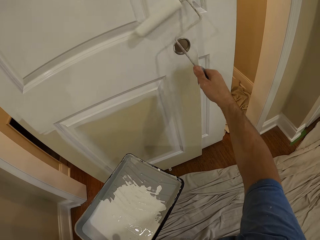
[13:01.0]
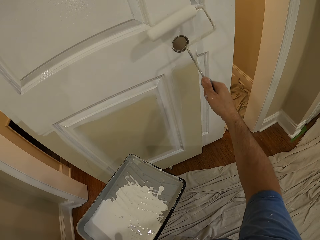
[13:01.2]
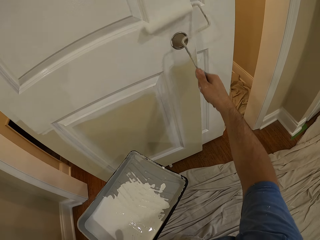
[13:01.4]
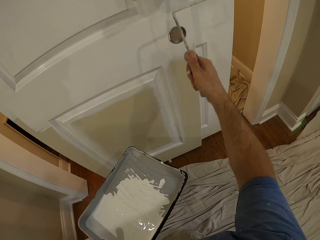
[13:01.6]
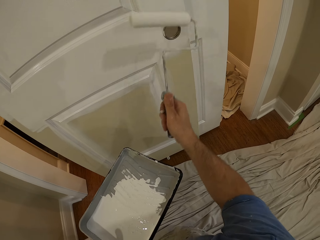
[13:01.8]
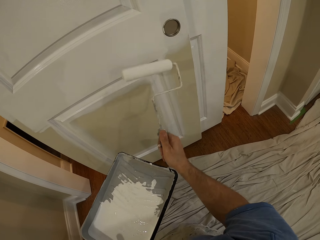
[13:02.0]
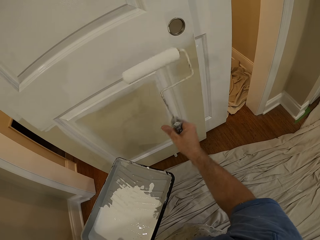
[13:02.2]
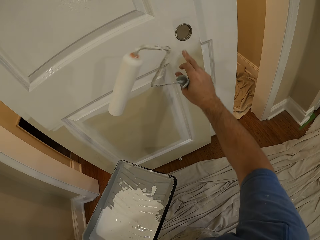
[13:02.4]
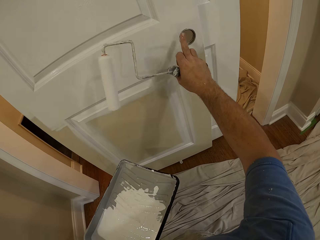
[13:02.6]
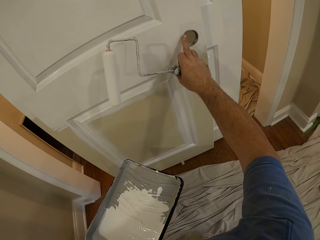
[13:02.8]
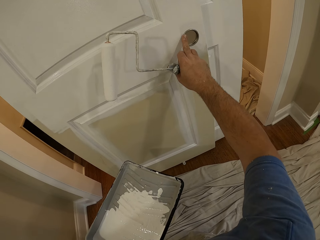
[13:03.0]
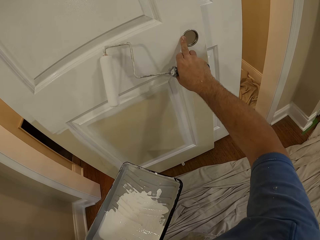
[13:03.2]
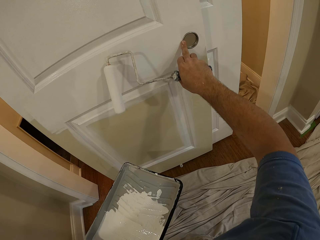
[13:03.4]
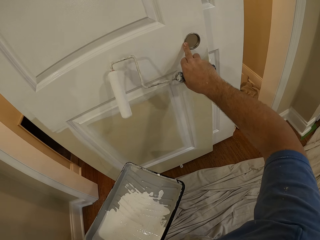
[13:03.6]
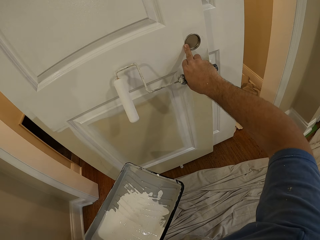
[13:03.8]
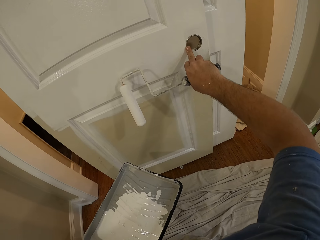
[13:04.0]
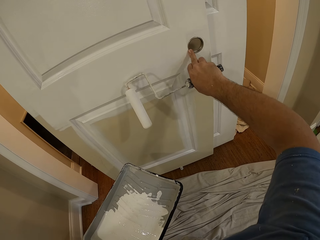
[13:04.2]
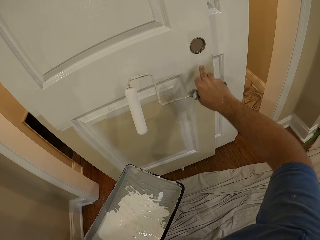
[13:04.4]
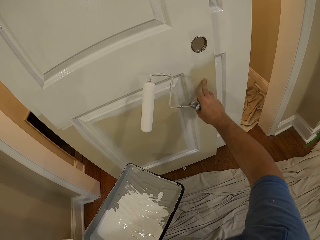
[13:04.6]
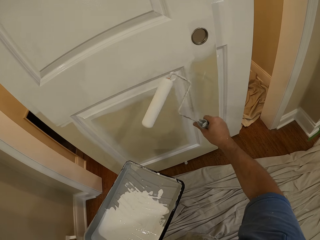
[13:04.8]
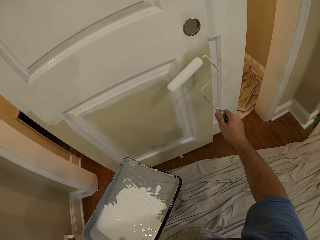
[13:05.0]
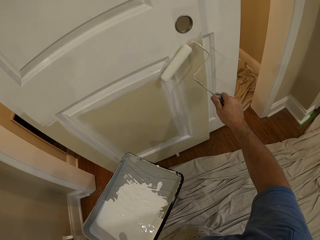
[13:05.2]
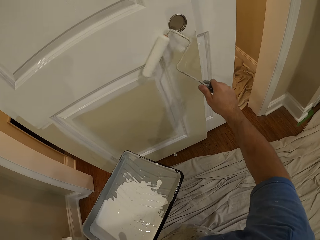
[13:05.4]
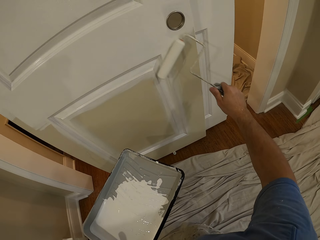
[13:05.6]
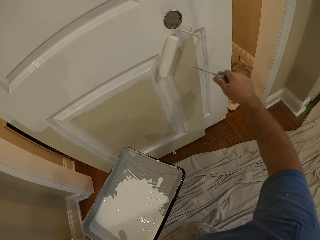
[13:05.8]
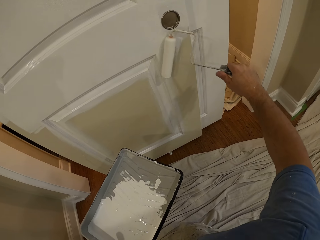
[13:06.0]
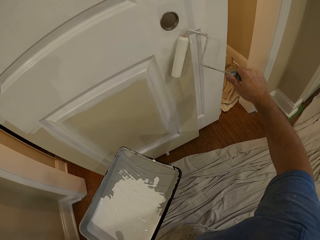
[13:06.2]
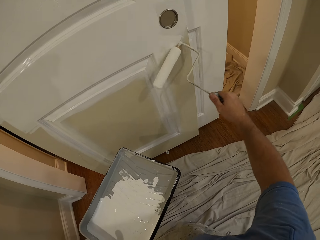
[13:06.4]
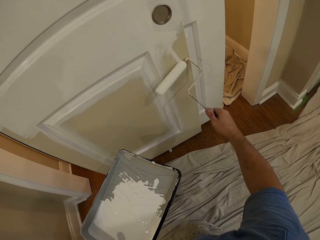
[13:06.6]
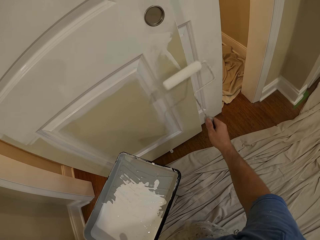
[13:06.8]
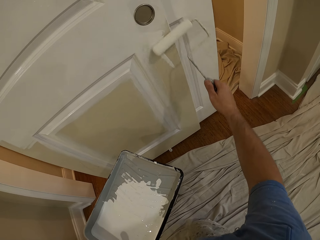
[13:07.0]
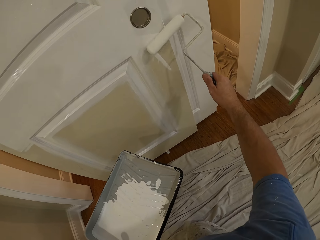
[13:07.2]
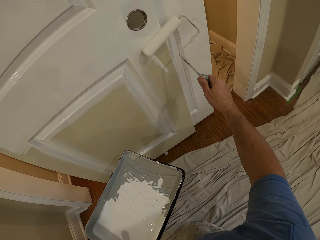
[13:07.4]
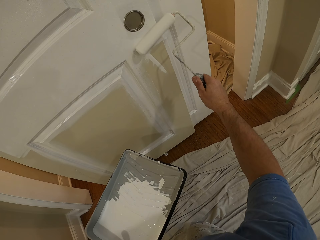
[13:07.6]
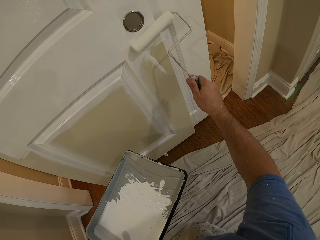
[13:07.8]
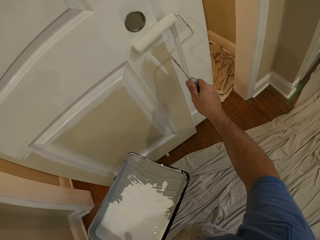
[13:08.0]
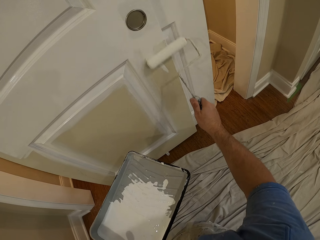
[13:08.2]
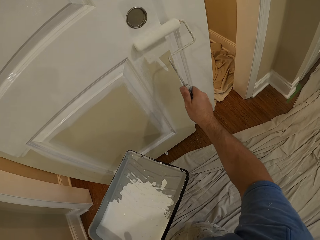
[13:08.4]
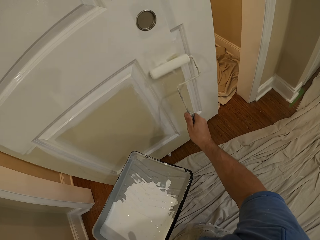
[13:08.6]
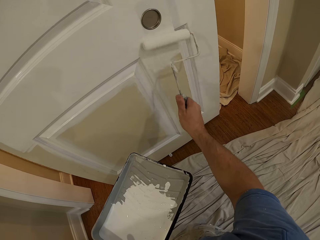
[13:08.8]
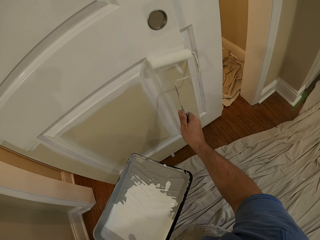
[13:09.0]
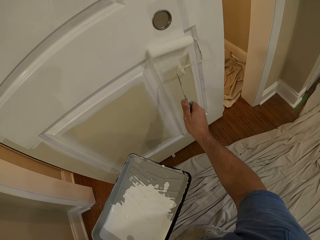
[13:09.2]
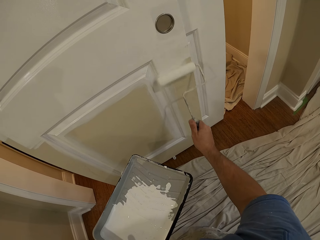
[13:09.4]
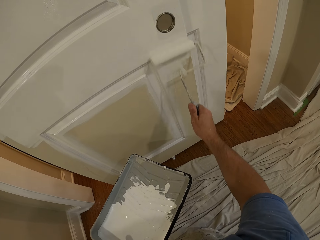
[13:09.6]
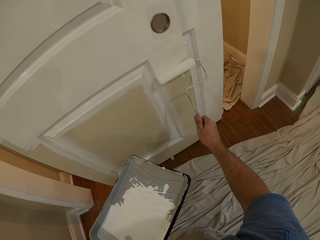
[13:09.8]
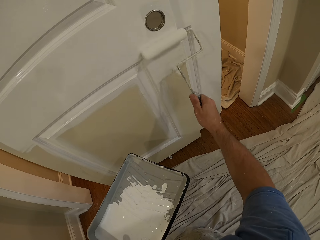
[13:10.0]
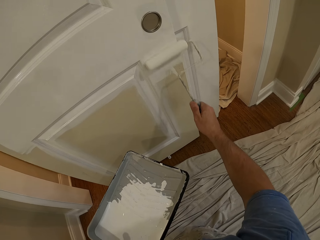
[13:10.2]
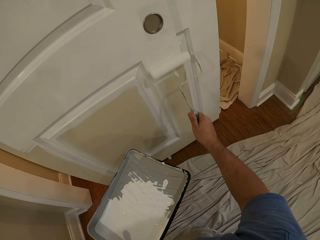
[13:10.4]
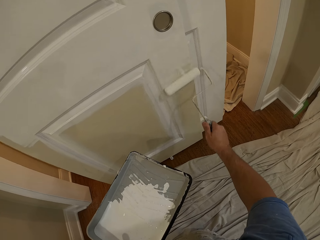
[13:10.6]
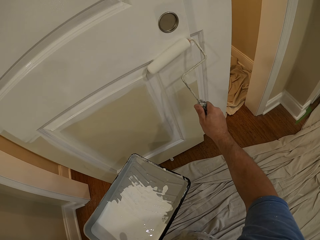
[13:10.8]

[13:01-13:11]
The camera wearer removes the paint roller from the door. He cleans off paint from the lock of the door with his right middle finger. He holds the paint roller. He rubs his right middle finger over the door. He paints the door with the paint roller in his right hand.

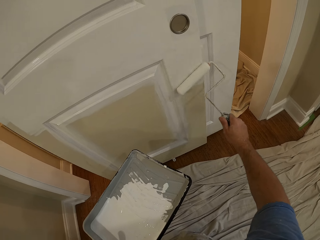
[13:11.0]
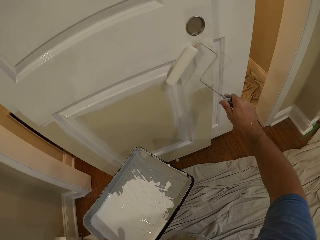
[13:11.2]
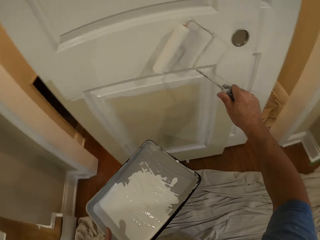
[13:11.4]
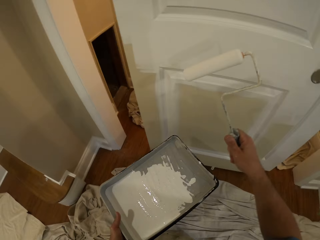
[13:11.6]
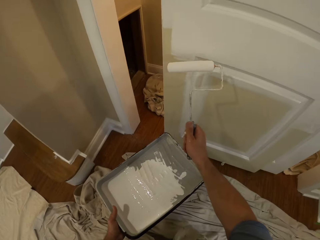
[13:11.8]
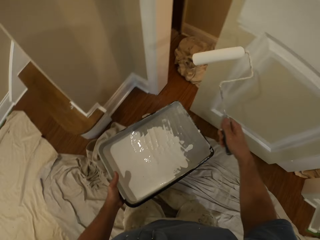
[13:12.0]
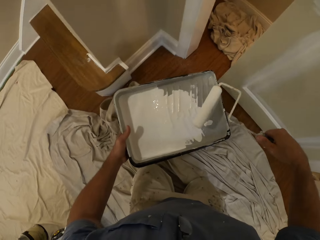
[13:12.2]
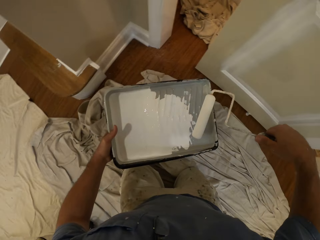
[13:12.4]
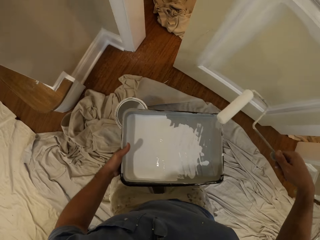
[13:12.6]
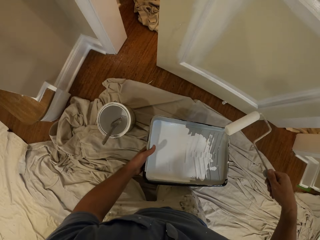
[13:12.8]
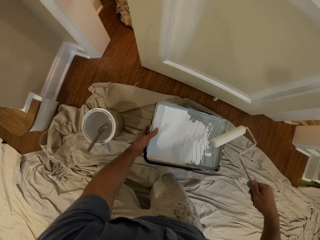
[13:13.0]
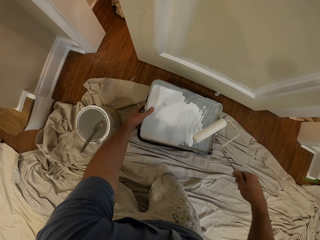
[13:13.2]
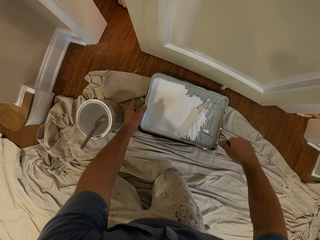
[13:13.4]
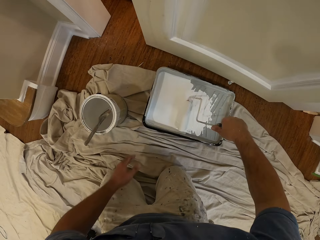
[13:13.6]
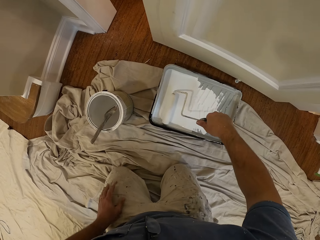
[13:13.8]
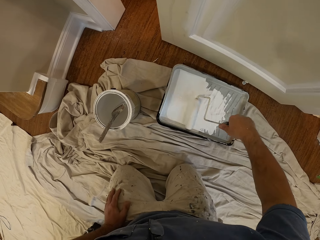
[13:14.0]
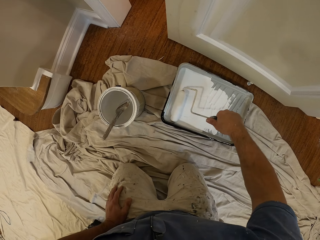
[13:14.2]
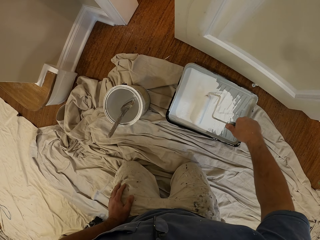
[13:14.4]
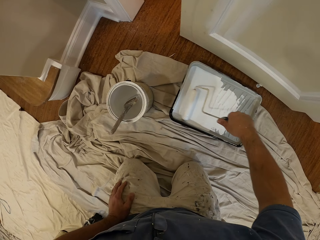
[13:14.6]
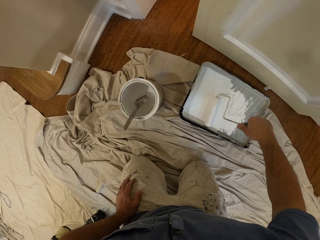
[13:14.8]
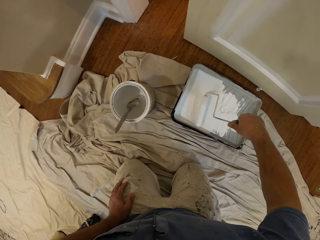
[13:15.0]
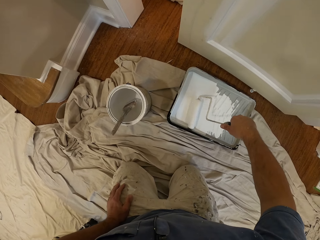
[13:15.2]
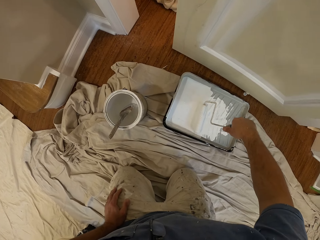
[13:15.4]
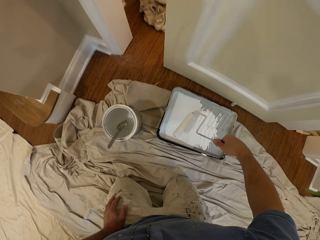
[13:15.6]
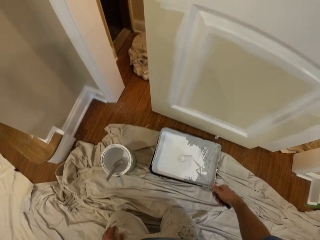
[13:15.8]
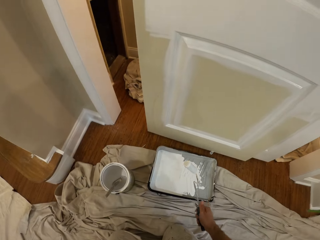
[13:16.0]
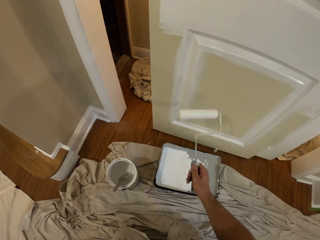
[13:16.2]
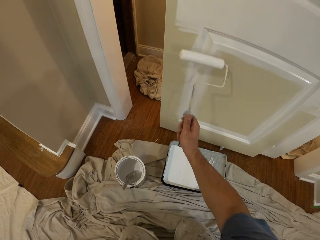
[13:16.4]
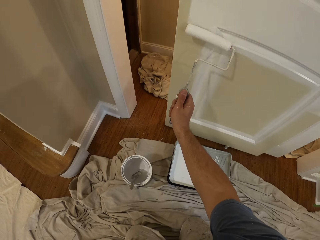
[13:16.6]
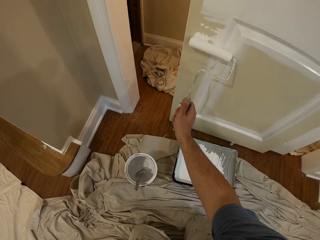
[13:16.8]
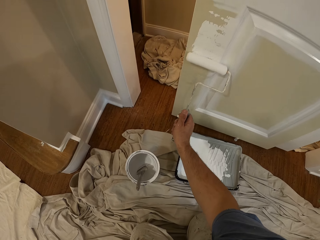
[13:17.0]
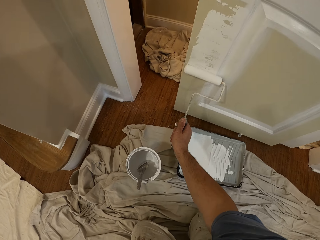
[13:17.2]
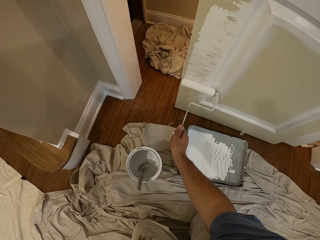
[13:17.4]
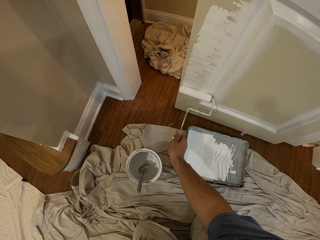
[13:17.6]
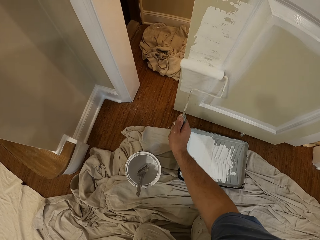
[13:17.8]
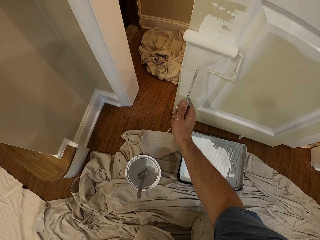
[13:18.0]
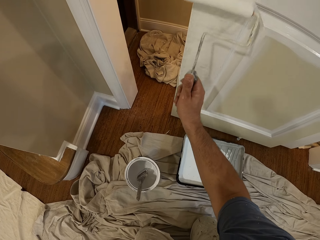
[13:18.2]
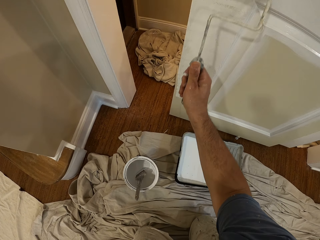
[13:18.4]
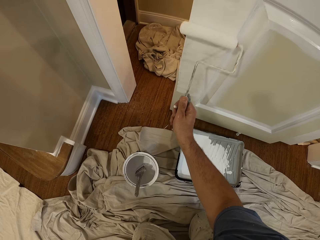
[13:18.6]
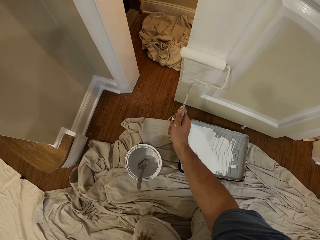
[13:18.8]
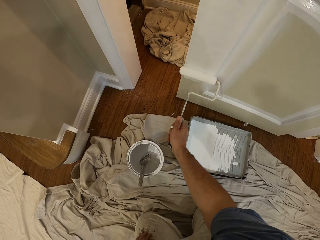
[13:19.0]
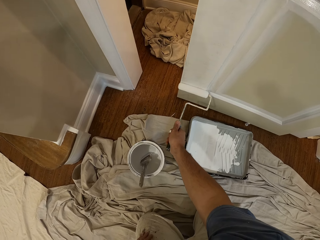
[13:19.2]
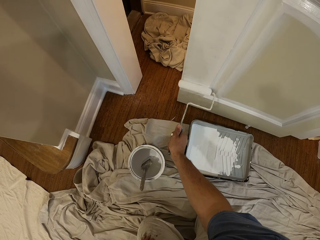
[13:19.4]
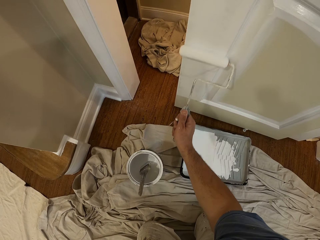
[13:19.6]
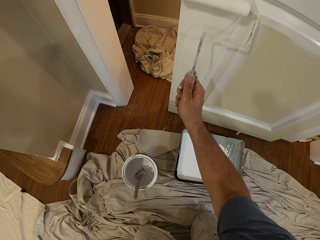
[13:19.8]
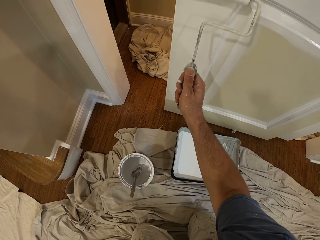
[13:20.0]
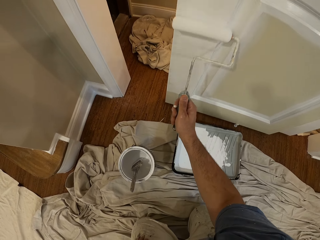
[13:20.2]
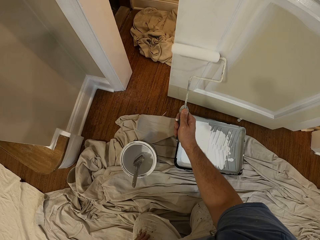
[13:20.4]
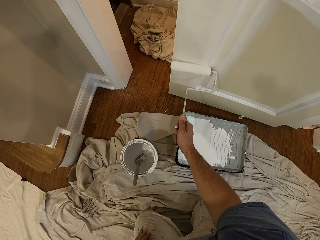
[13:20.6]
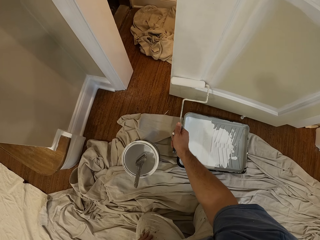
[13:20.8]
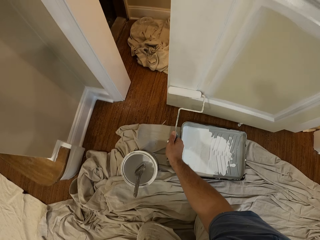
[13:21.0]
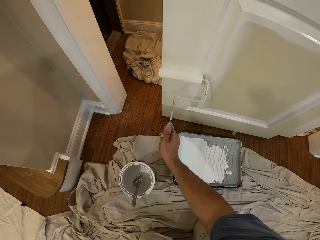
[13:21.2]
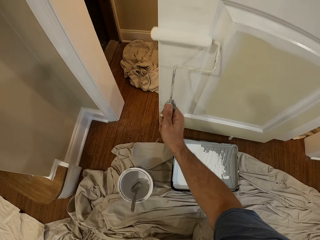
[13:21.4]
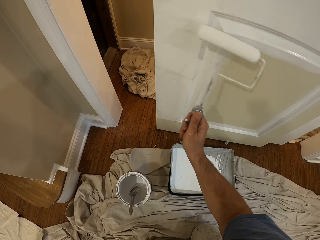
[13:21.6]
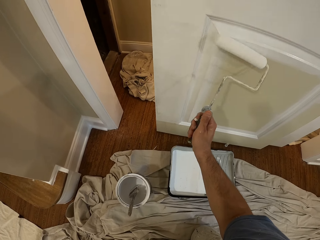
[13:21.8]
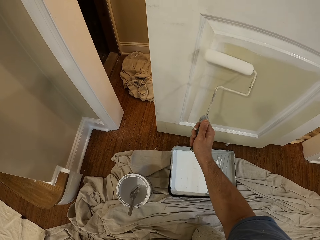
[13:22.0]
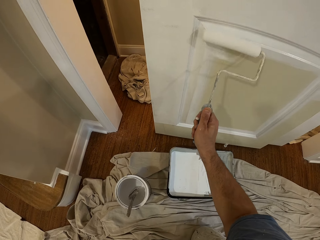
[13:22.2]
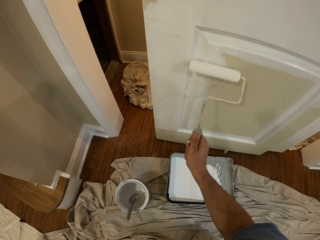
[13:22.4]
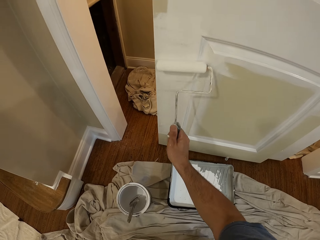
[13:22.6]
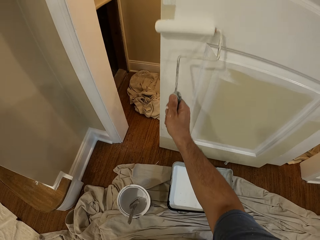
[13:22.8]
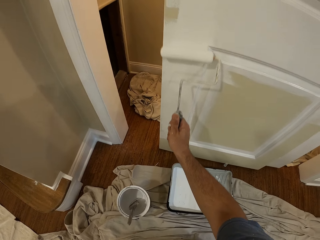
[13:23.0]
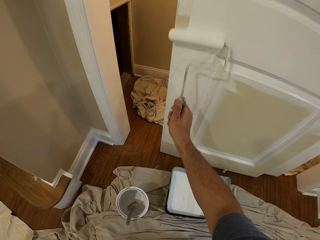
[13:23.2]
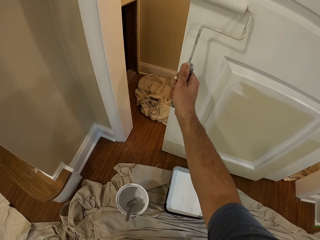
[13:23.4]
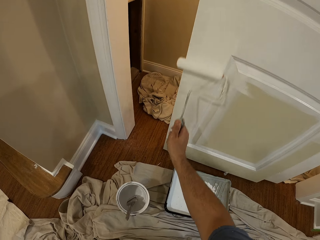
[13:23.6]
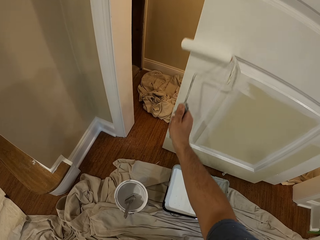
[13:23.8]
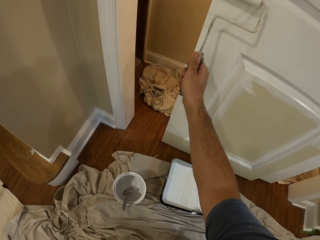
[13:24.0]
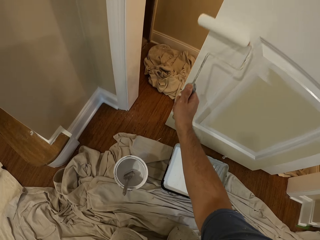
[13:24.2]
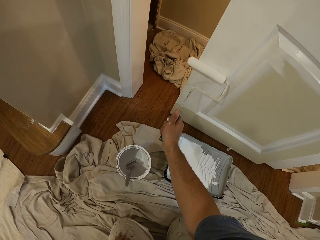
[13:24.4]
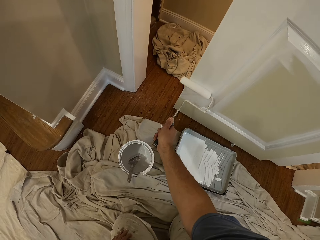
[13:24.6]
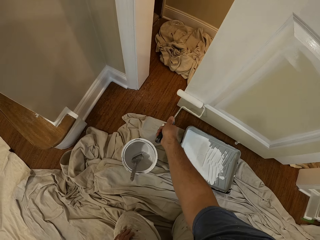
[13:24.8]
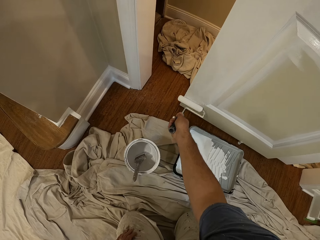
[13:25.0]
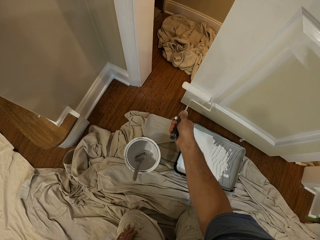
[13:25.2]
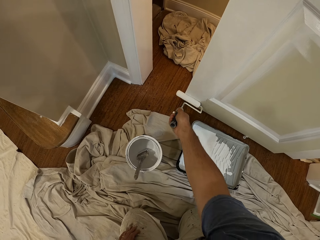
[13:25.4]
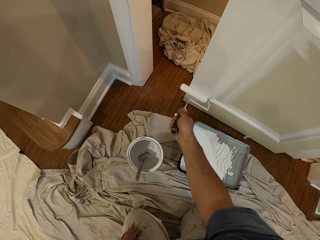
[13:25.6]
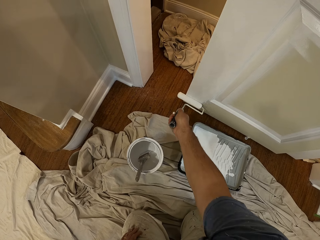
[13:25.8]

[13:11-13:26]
The camera wearer removes the paint roller from the door. He drops the paint container on the floor with his left hand. He inserts the paint roller into the paint container. He removes the paint roller from the paint container. He paints the door with the paint roller in his right hand.
